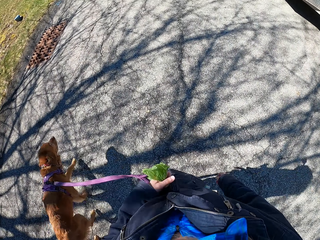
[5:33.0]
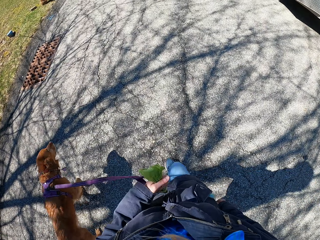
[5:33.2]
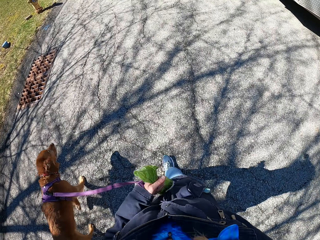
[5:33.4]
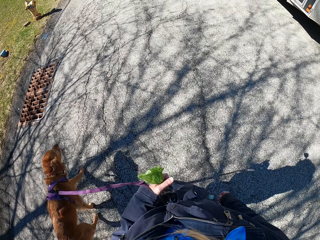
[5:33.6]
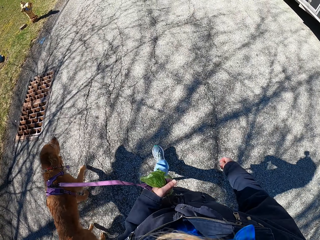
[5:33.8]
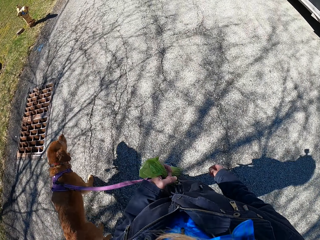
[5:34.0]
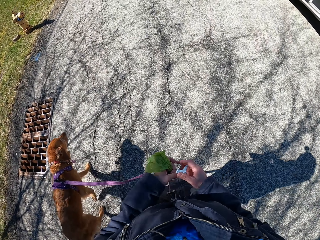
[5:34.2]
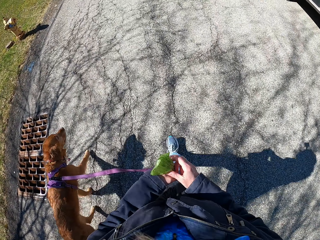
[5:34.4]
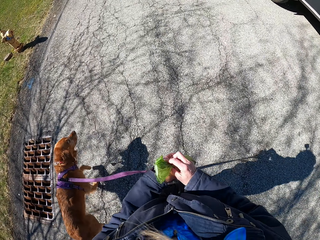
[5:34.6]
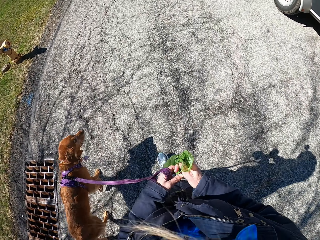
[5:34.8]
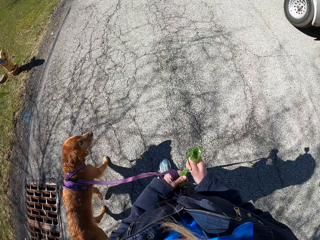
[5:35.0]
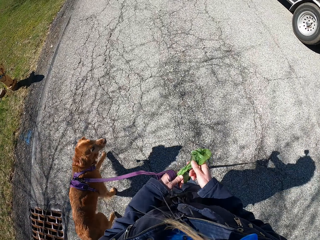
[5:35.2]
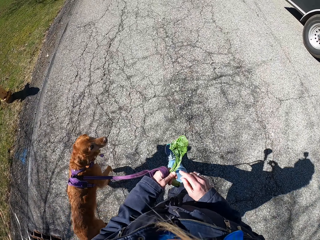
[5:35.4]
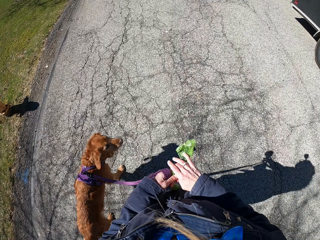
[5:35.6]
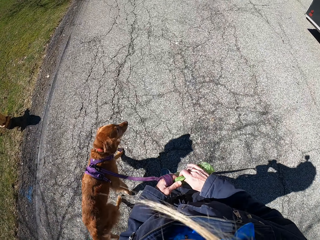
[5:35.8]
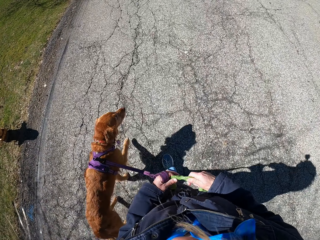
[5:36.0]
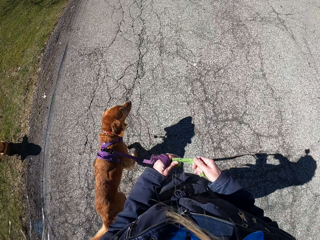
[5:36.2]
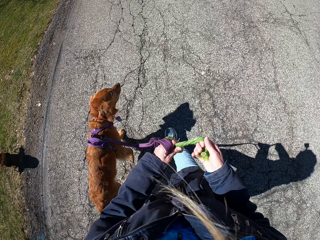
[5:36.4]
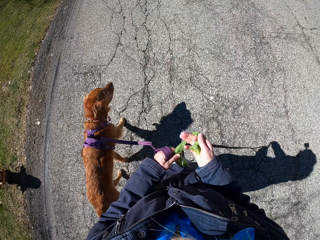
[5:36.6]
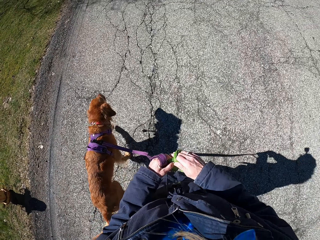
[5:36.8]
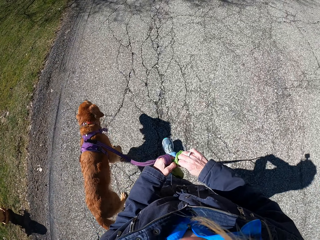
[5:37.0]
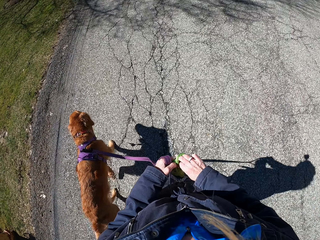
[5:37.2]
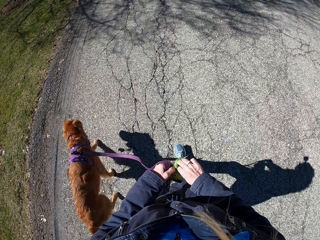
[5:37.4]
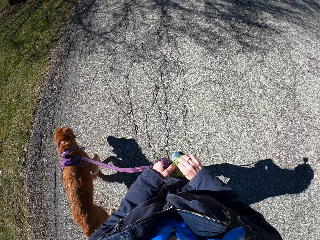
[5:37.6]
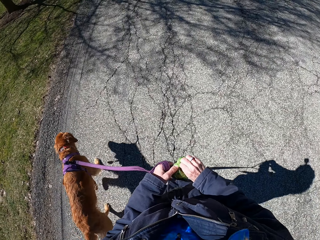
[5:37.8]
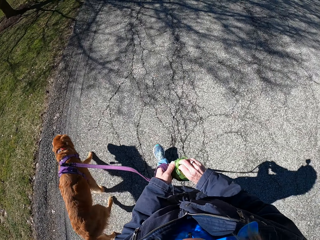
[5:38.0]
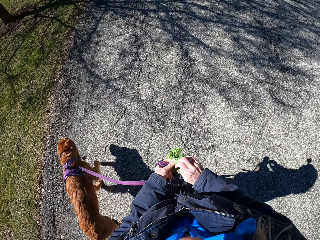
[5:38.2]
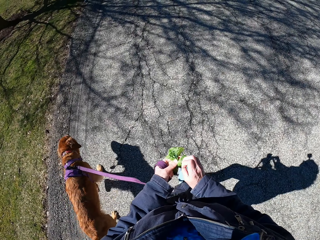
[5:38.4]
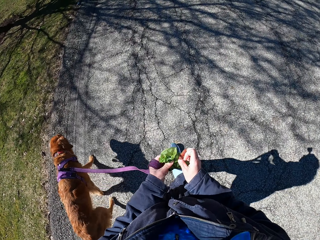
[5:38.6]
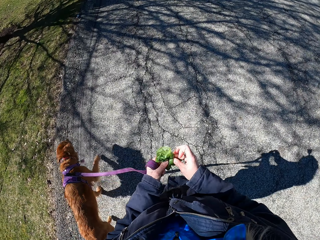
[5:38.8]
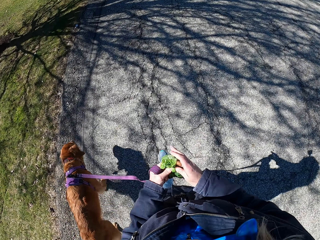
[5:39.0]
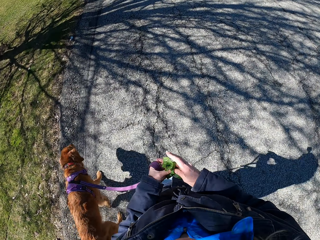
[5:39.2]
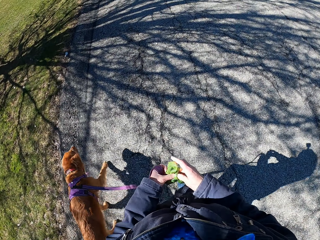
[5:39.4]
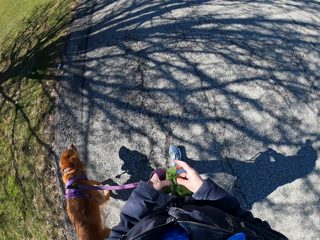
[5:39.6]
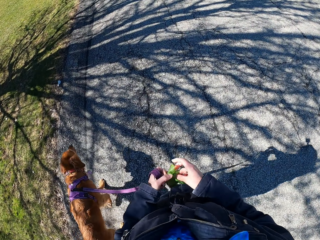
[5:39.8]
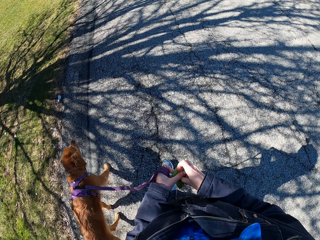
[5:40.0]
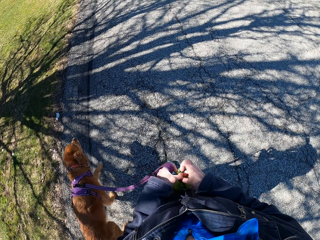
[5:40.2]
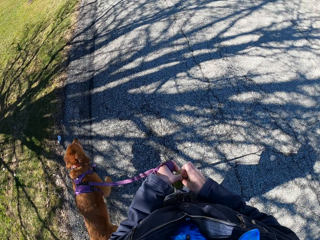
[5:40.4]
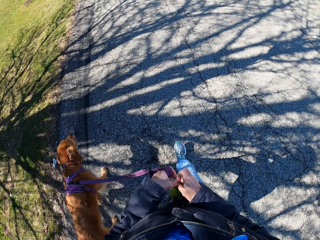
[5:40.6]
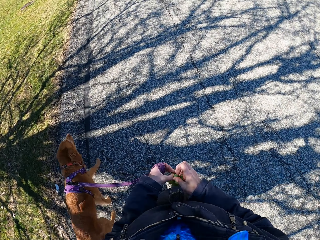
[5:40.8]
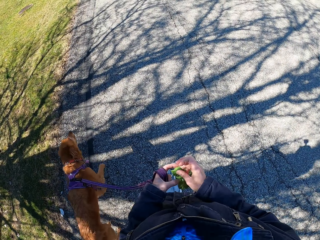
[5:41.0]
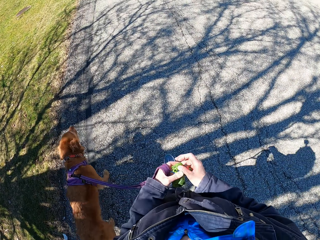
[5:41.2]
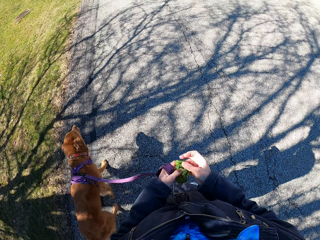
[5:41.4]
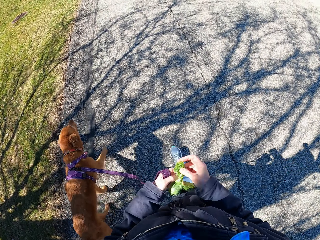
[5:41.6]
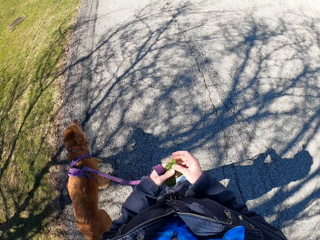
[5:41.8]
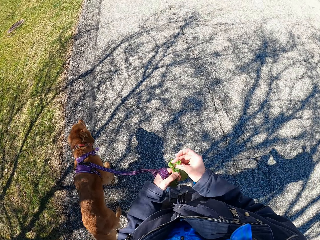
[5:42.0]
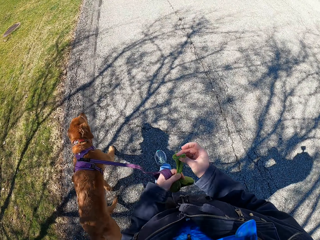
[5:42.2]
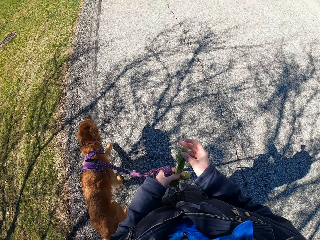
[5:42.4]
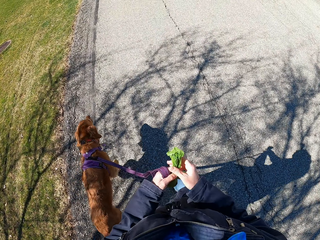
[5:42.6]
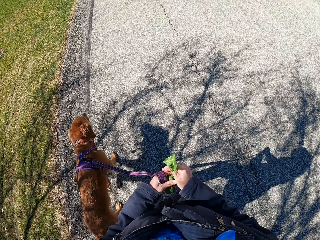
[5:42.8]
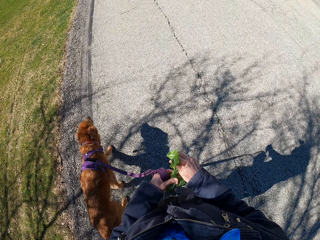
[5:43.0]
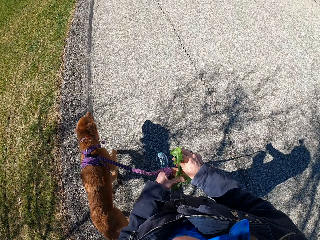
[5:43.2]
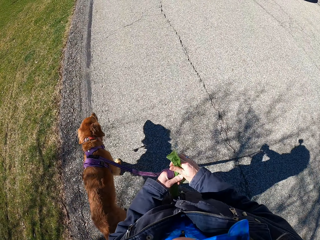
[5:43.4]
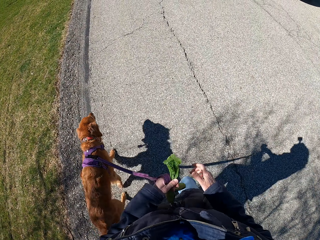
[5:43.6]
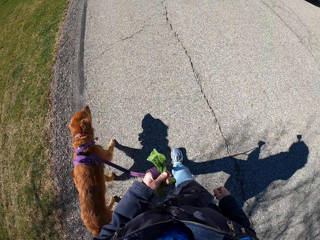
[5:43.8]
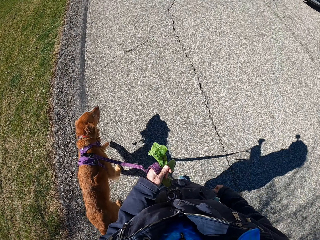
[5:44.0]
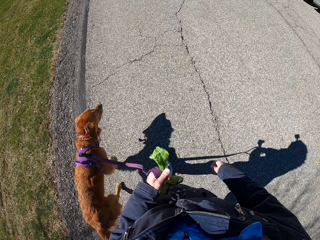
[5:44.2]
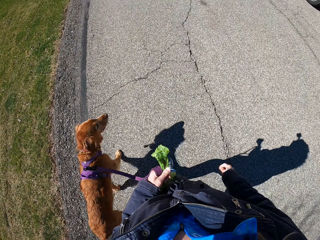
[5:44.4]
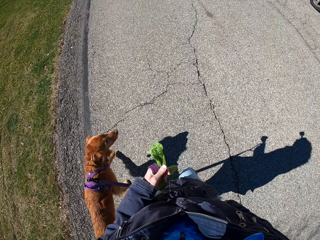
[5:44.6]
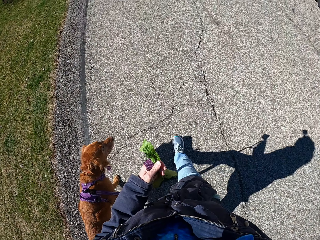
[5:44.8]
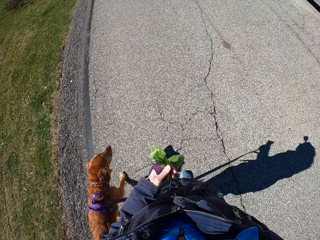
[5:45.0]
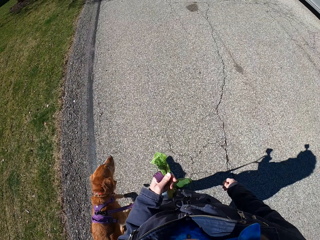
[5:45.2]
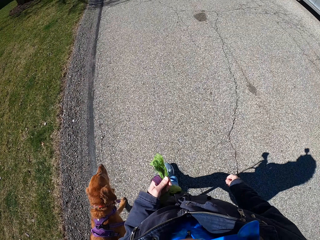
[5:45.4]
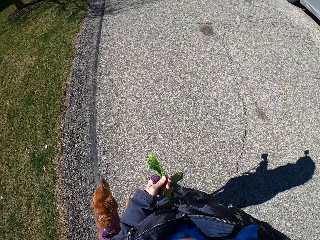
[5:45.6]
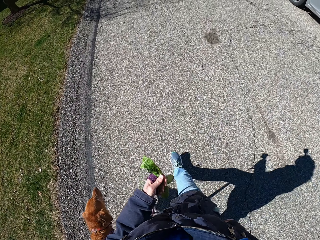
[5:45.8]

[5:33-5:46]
The camera wearer walks a golden retriever on a leash on the road. They tie a knot on the polythene bag. They tie the hand with a rope of the dog. They walk the golden retriever on the leash on the road and hold the polythene bag.

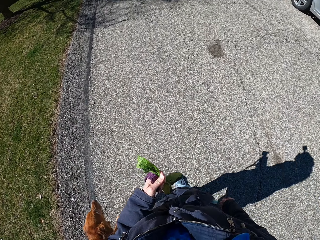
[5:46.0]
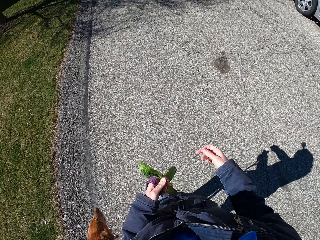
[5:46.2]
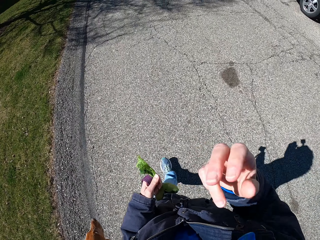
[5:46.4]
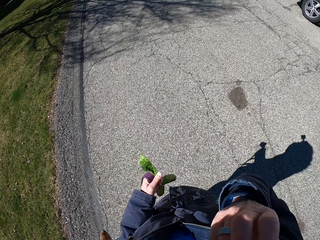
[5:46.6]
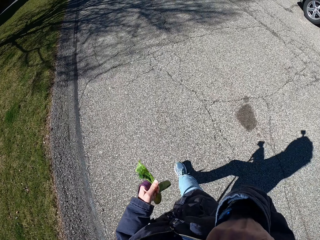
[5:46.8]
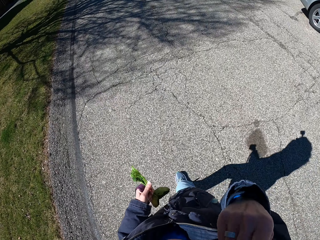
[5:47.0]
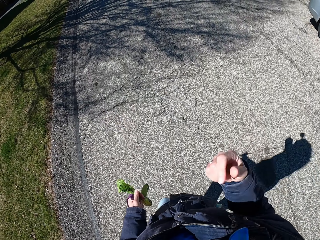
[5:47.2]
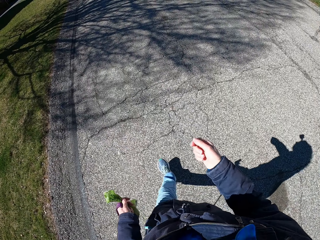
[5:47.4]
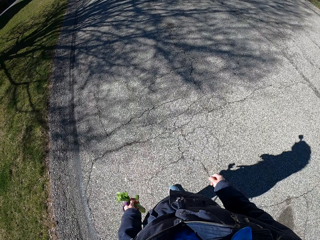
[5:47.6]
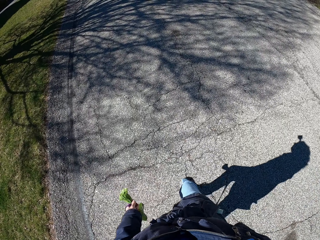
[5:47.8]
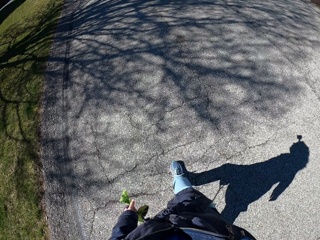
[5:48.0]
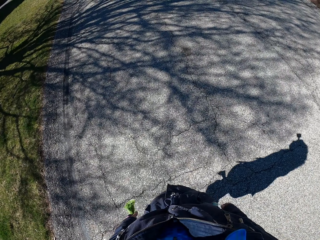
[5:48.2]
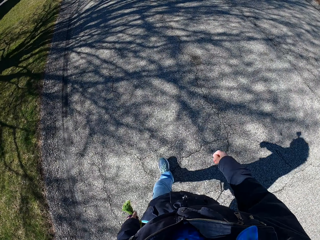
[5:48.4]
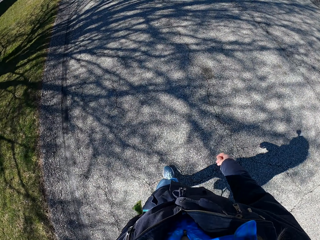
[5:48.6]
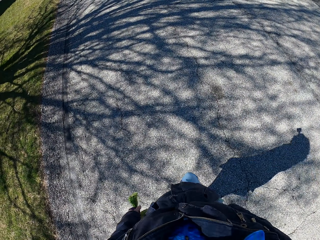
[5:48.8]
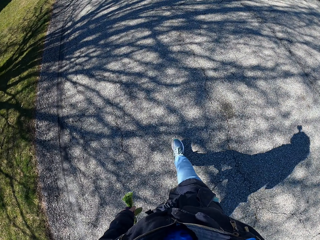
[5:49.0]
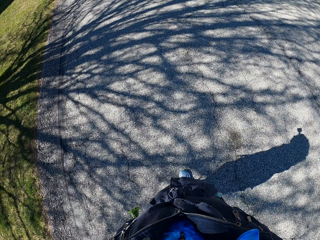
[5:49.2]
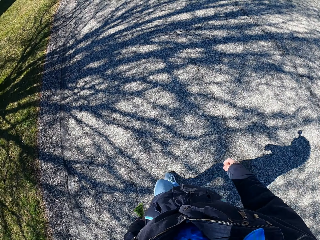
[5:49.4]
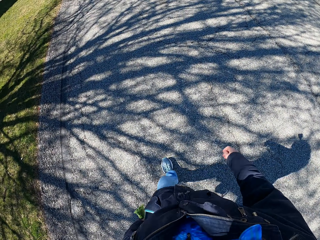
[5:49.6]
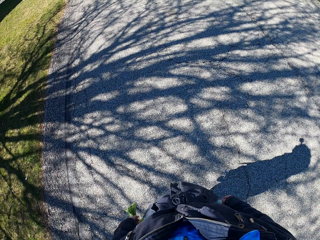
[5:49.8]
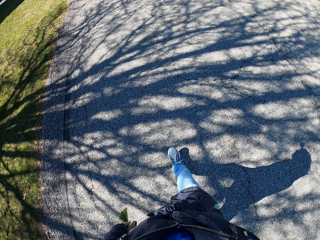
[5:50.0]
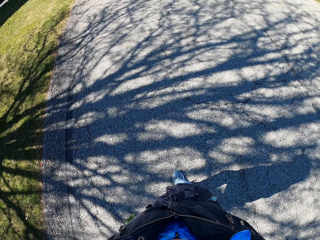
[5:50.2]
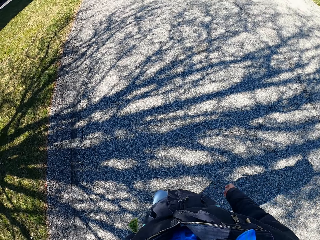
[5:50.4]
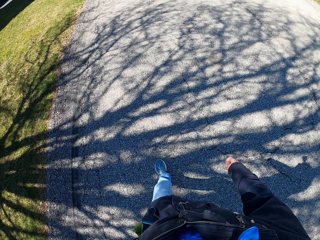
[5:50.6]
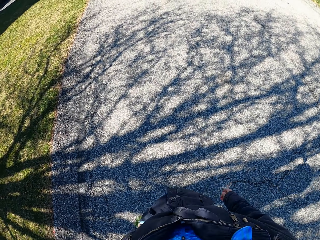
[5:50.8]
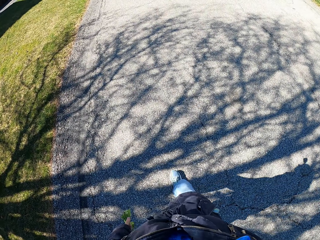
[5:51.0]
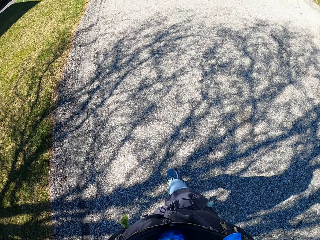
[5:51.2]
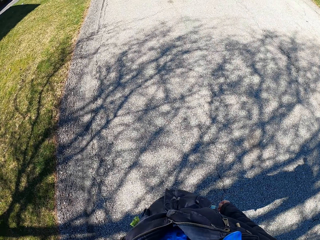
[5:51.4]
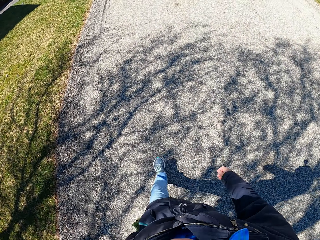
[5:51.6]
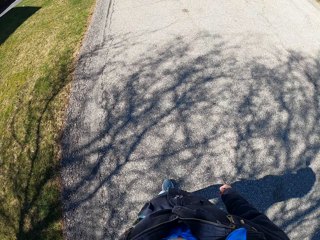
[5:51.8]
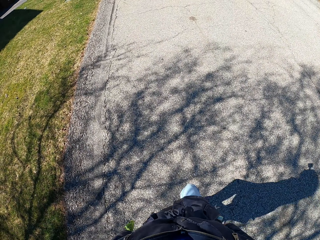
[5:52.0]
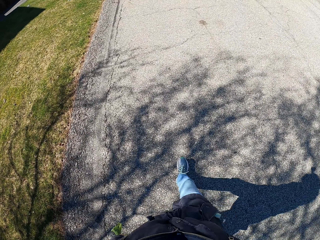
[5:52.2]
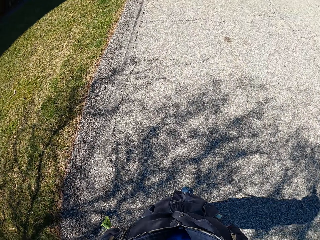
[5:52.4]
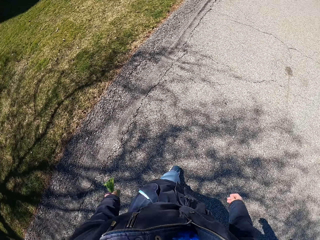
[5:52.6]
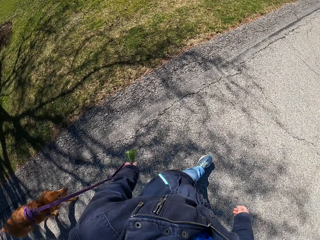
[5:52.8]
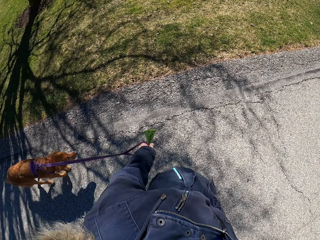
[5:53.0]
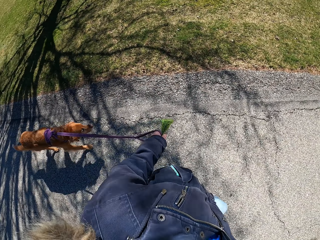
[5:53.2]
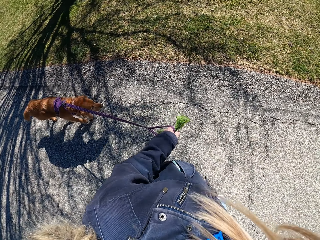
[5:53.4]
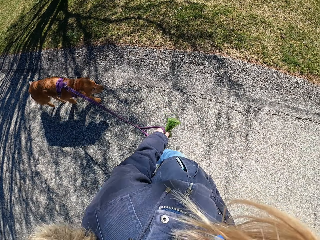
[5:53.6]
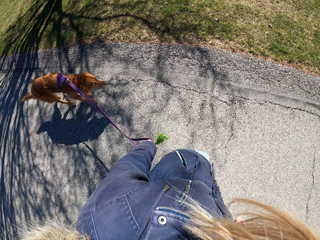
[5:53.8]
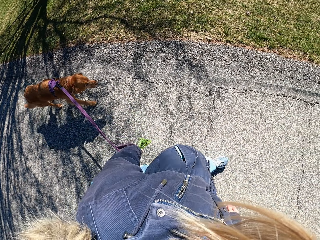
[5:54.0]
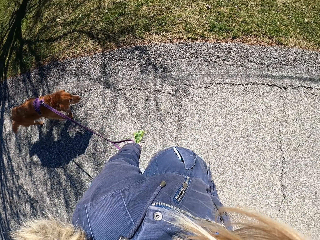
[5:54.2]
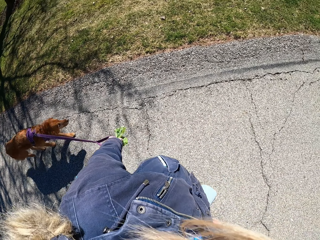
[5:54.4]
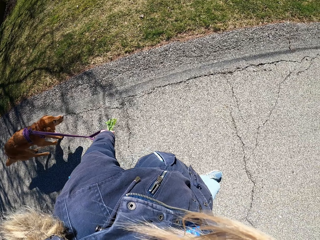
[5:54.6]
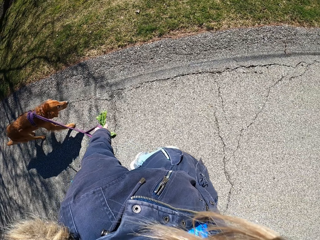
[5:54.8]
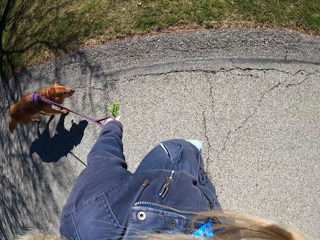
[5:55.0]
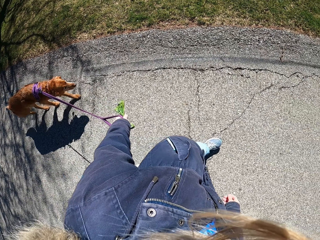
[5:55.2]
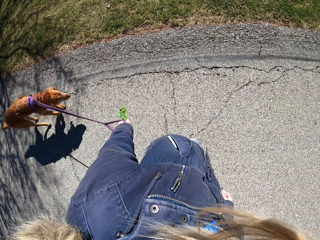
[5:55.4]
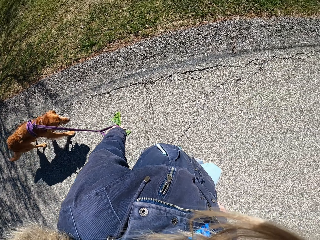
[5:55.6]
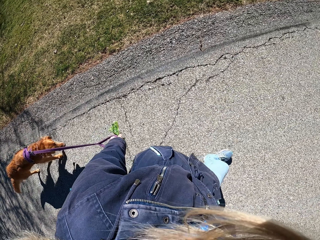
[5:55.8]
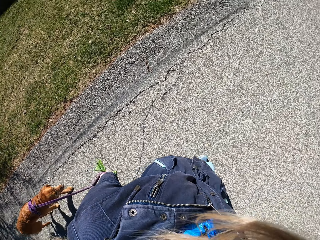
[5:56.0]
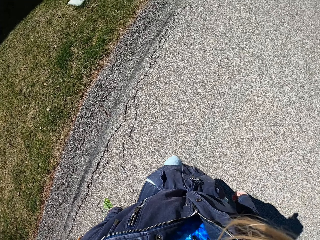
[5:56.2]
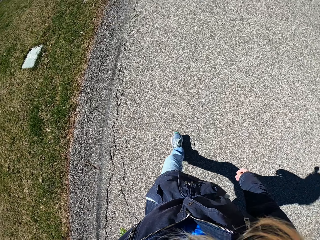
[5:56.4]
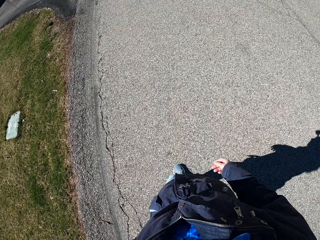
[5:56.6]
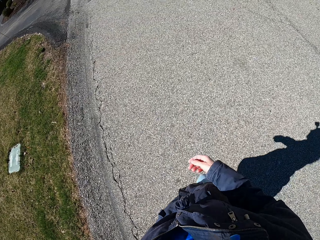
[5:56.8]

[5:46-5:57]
The camera wearer holds the polythene bag. They walk the golden retriever on the leash on the road. They hold the polythene bag. They hold the polythene bag again.
